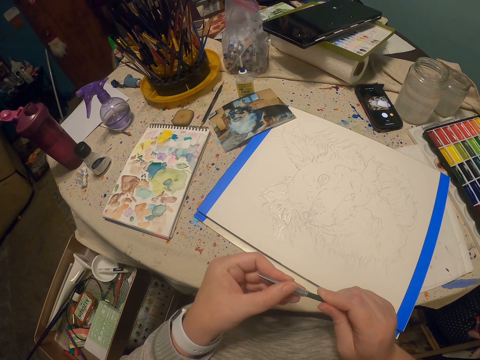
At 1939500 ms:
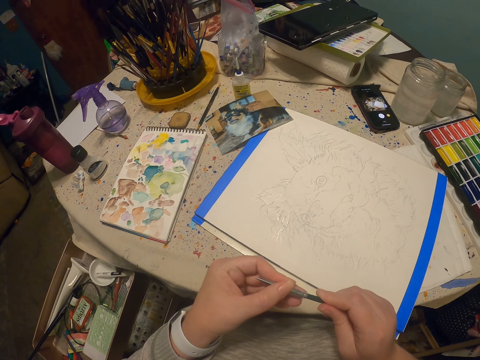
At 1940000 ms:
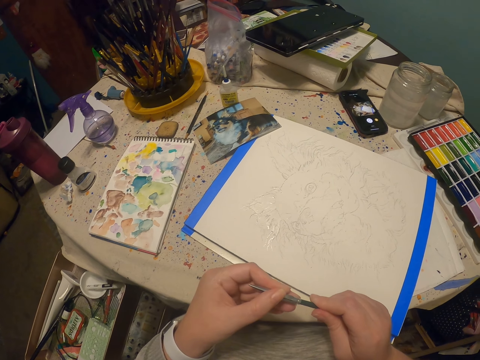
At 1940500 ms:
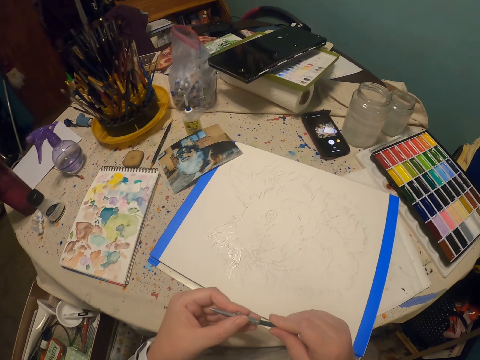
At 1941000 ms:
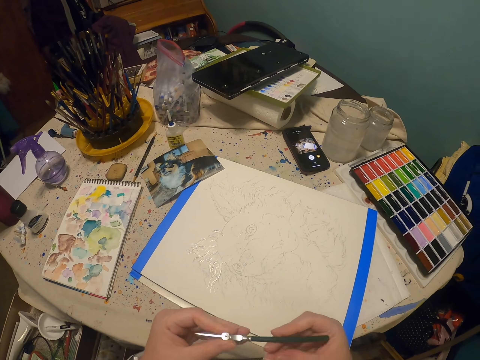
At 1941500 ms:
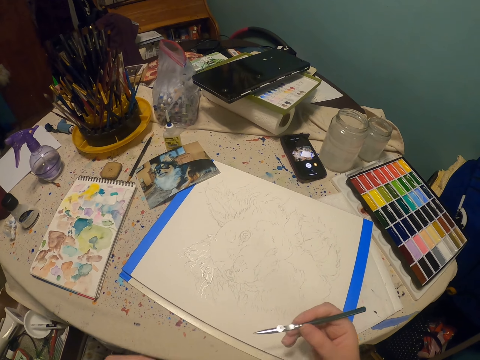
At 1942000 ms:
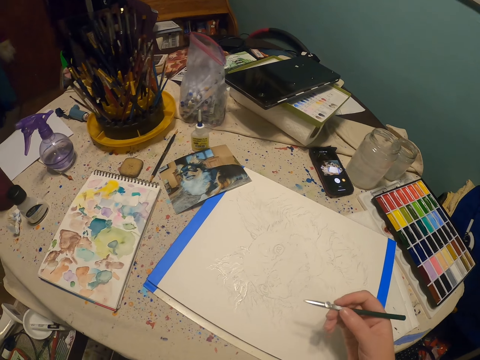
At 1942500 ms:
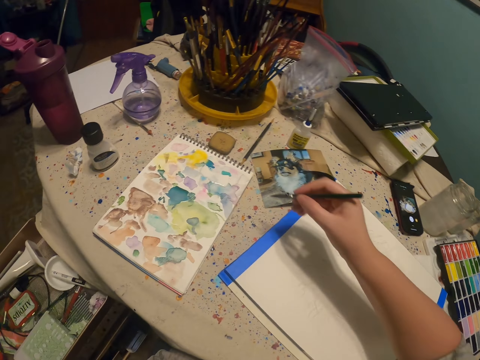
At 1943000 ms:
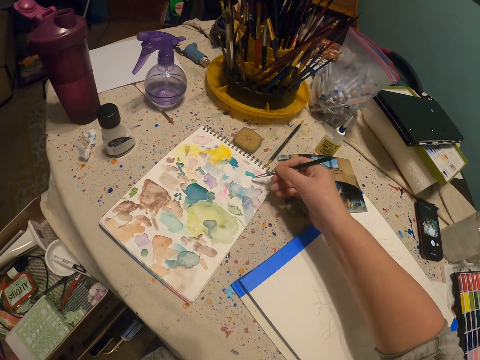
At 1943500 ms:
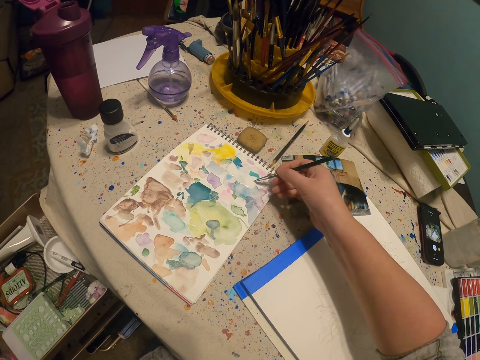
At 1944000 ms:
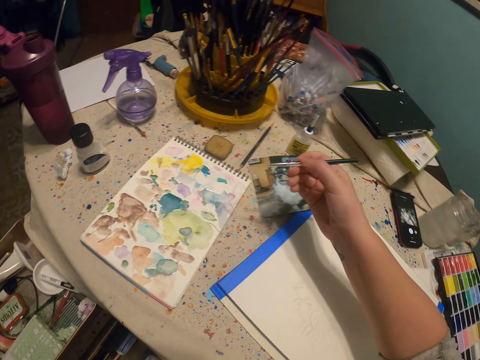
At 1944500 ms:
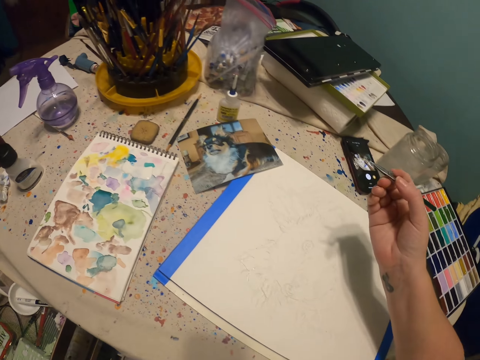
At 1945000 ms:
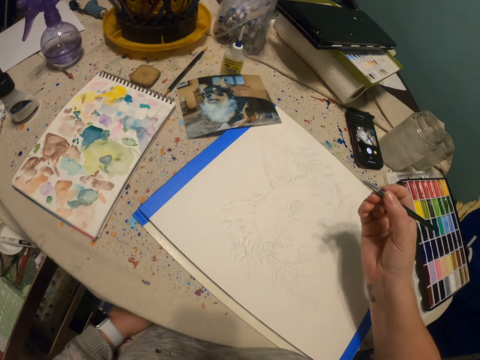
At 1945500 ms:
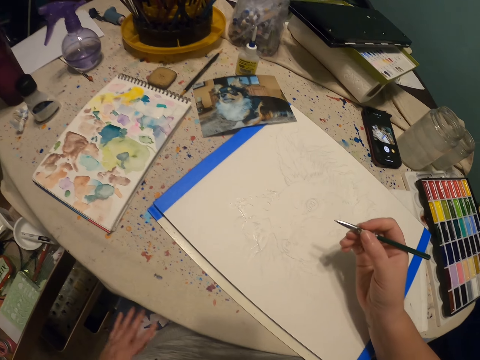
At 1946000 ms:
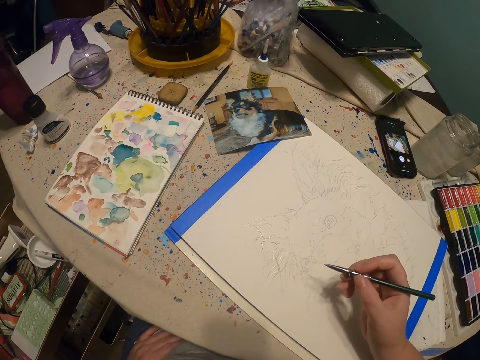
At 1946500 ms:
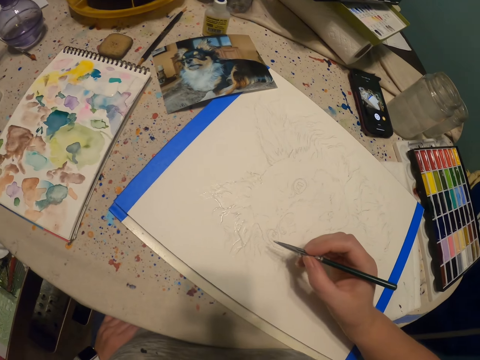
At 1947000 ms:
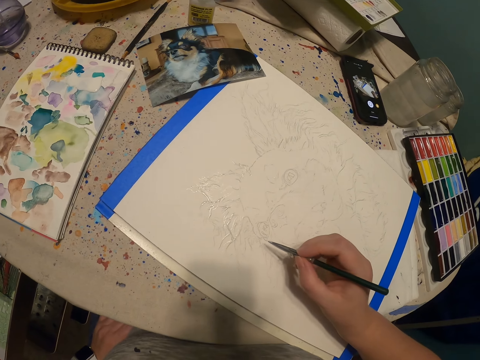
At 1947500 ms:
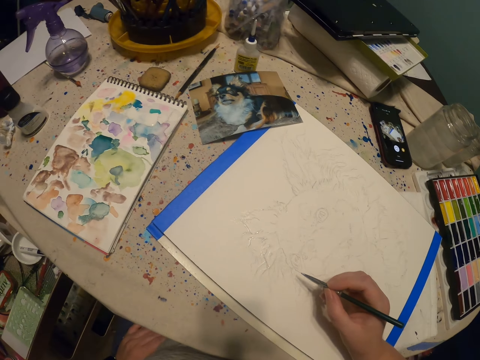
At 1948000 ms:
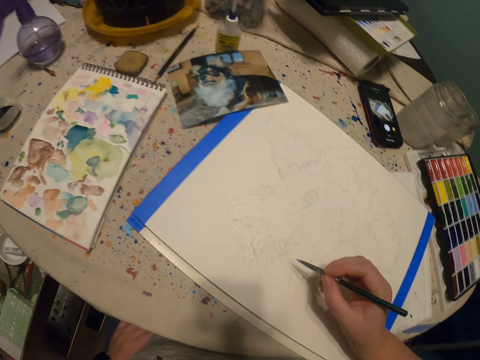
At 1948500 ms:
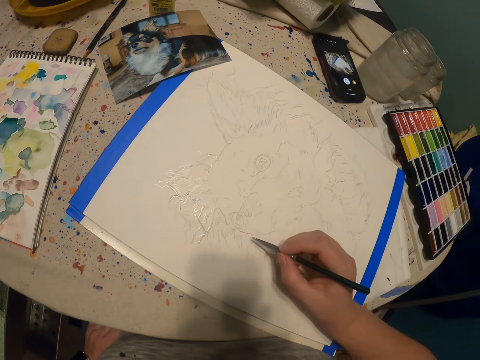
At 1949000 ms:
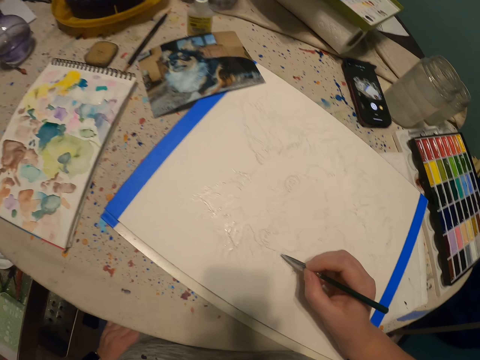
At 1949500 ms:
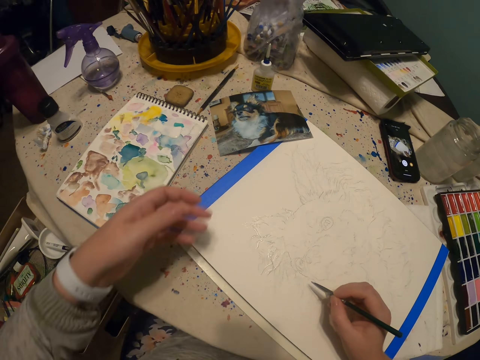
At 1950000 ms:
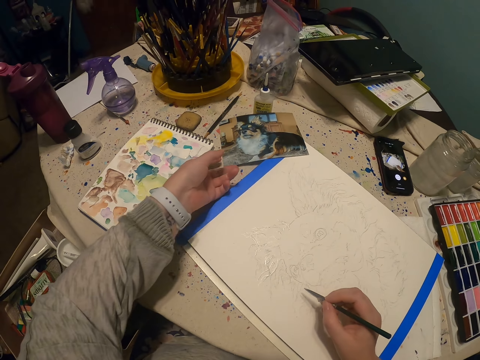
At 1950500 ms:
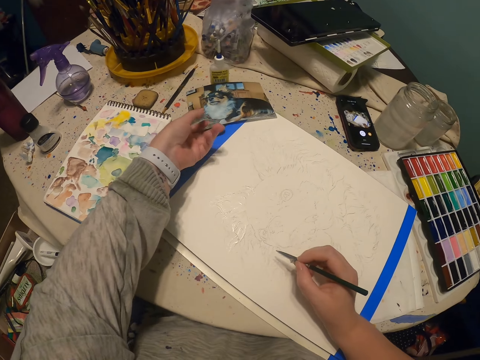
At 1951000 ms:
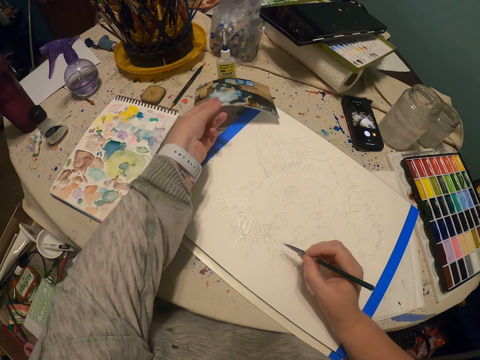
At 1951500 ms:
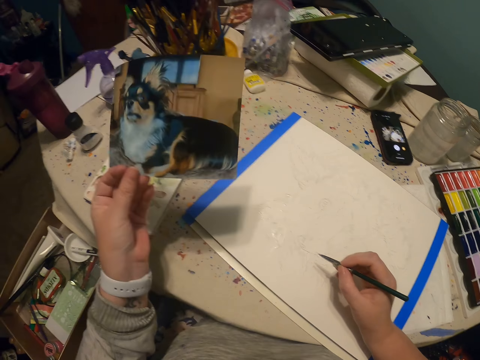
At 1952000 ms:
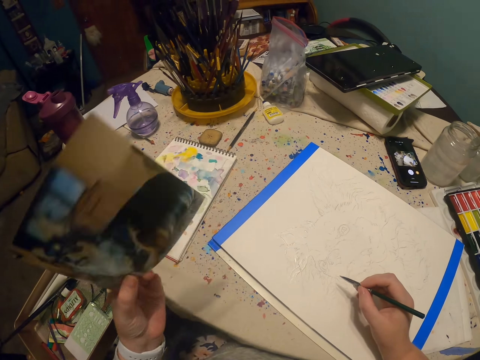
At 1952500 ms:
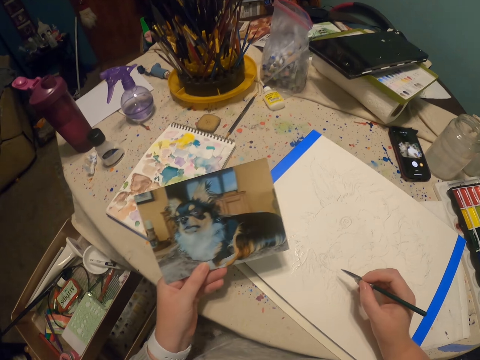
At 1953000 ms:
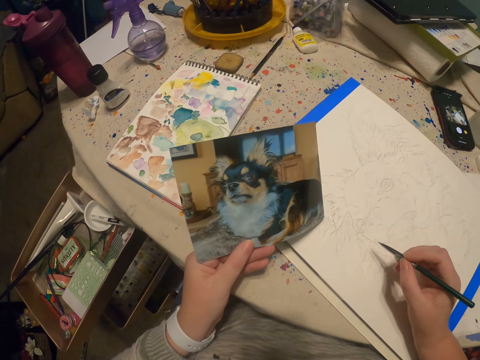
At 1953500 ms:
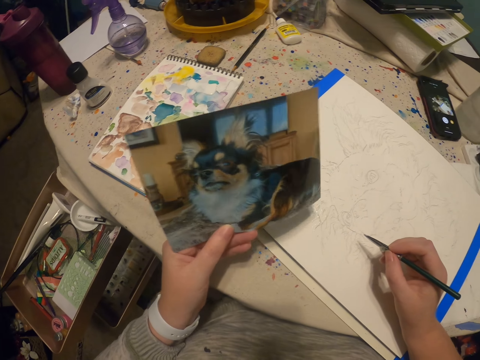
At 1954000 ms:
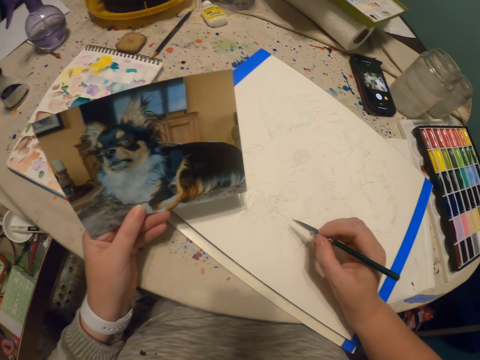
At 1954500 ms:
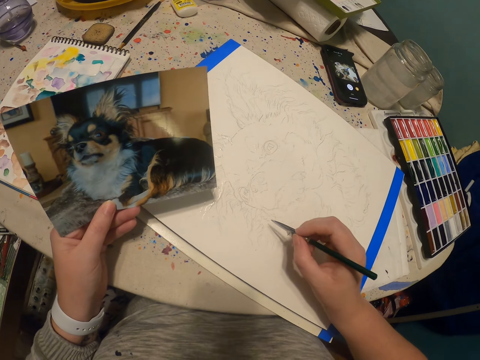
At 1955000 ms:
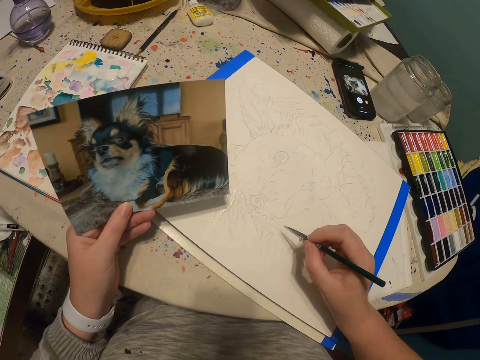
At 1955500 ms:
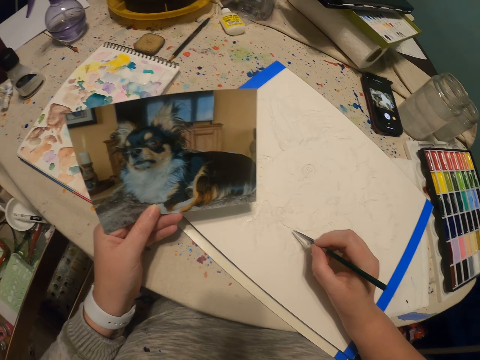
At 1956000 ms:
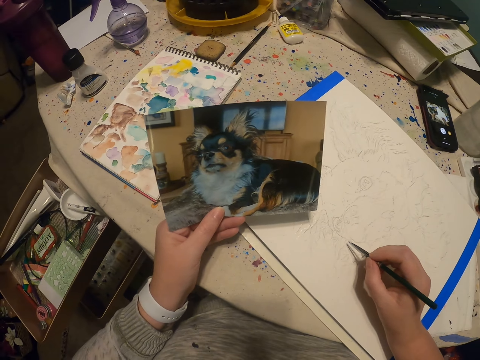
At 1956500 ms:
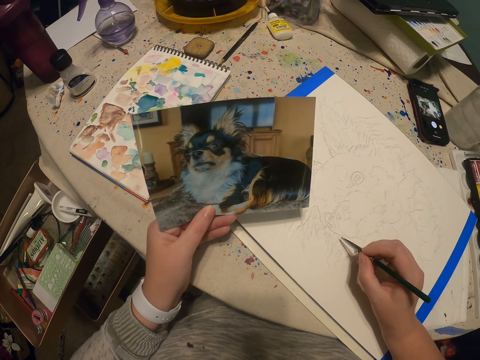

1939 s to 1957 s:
The camera wearer scoops paint with a paint pen. They put ink on the tube. They draw a picture of a dog. They pick up the picture of the dog on a table. They draw the picture of the dog.

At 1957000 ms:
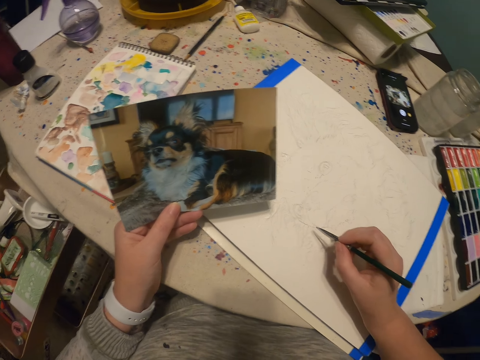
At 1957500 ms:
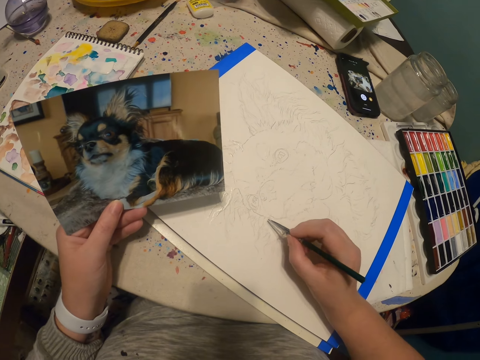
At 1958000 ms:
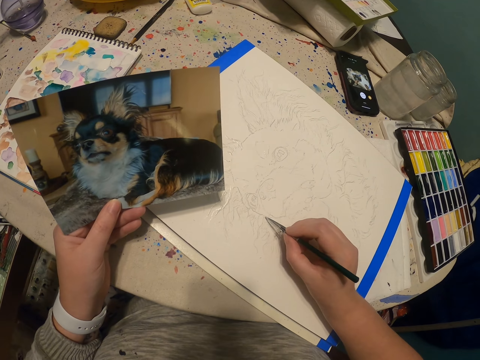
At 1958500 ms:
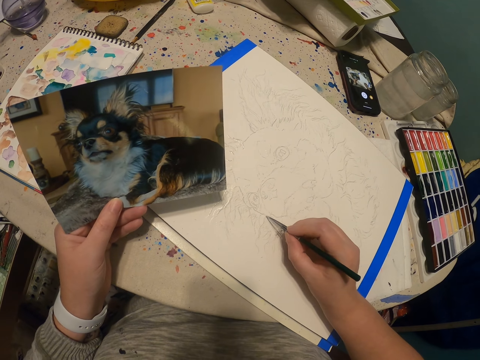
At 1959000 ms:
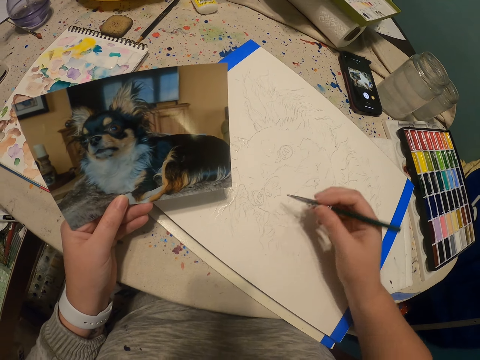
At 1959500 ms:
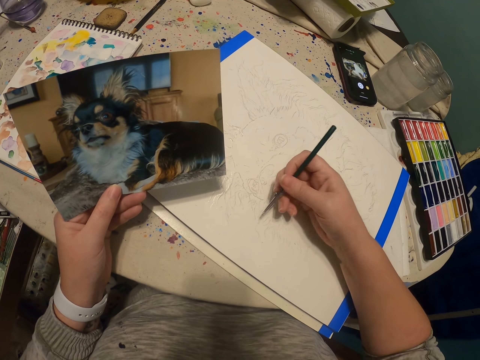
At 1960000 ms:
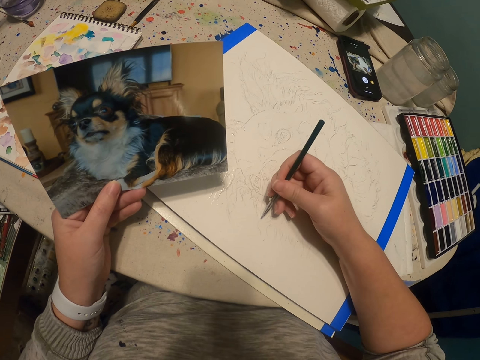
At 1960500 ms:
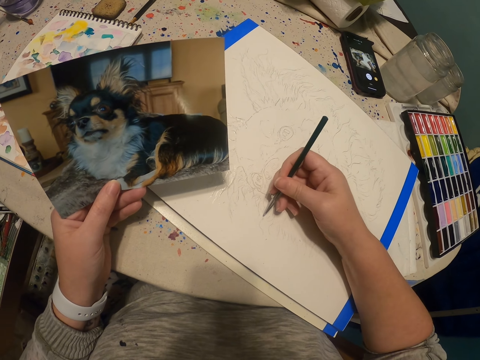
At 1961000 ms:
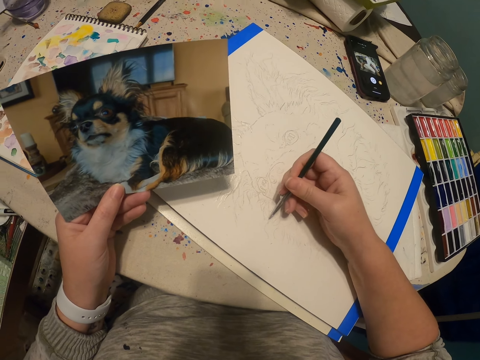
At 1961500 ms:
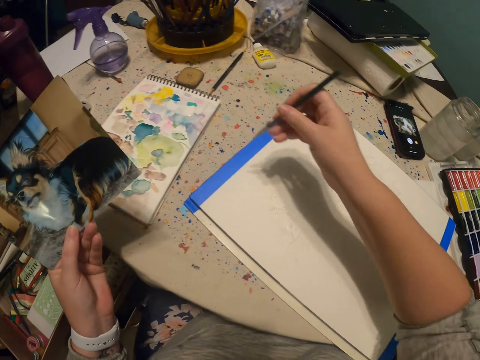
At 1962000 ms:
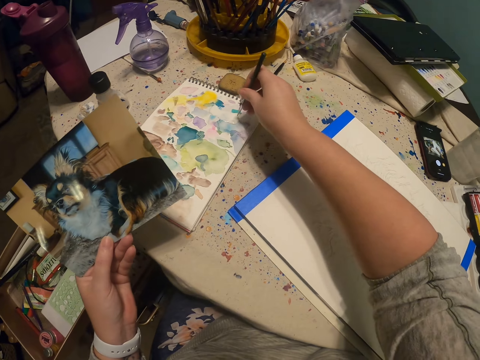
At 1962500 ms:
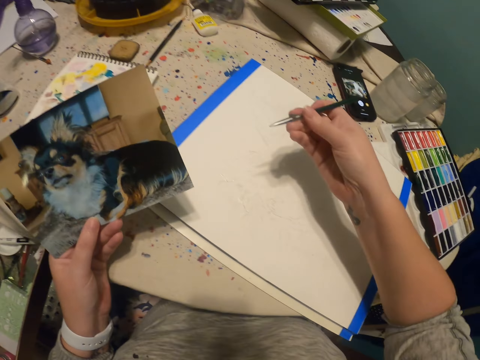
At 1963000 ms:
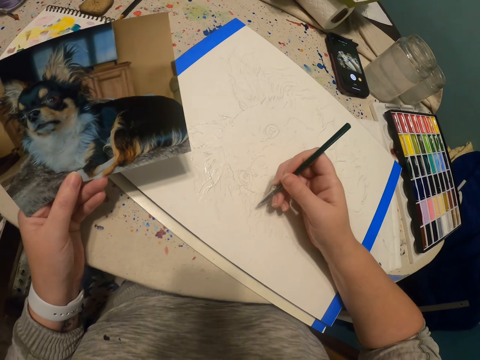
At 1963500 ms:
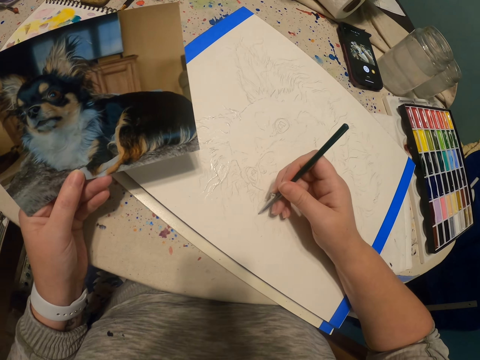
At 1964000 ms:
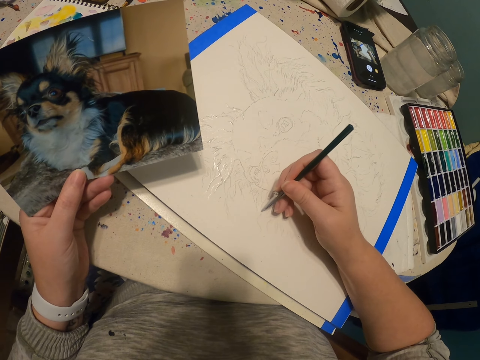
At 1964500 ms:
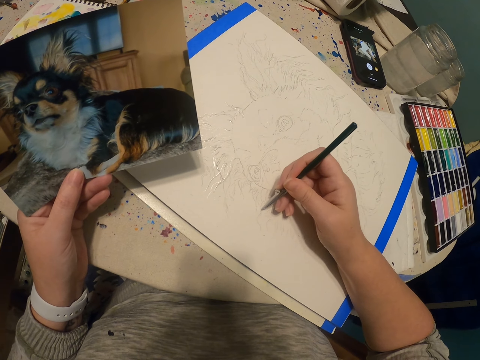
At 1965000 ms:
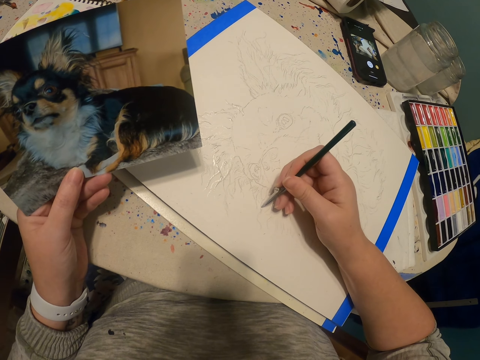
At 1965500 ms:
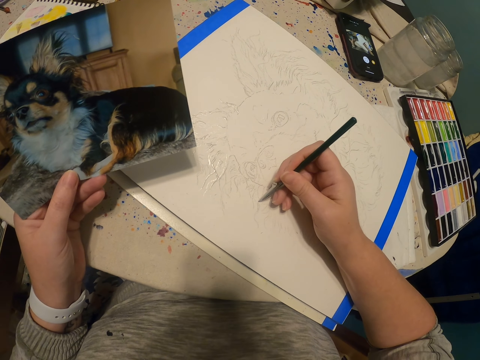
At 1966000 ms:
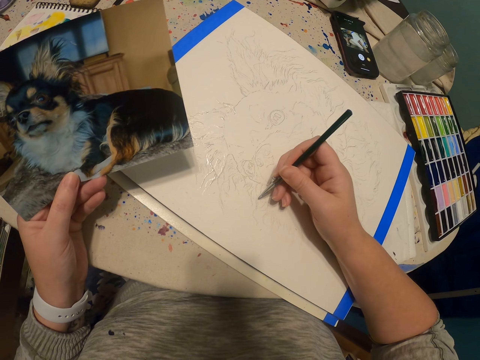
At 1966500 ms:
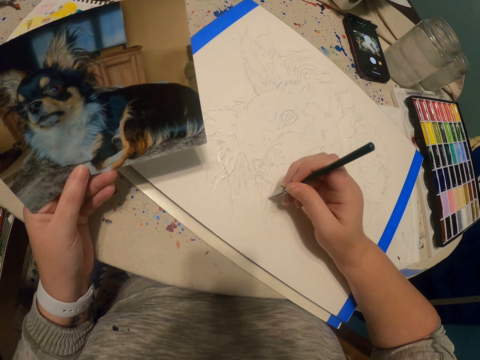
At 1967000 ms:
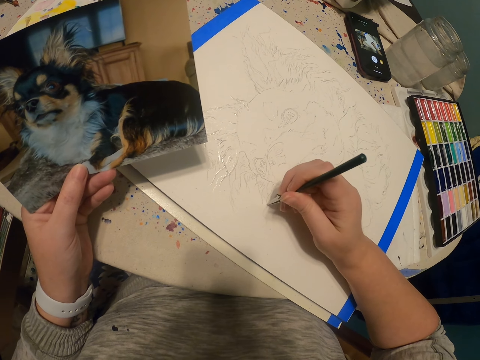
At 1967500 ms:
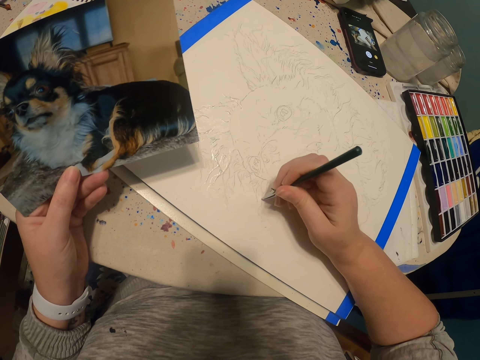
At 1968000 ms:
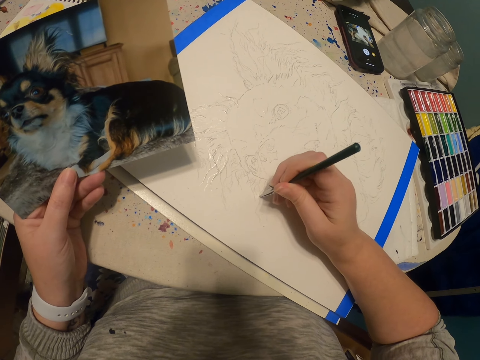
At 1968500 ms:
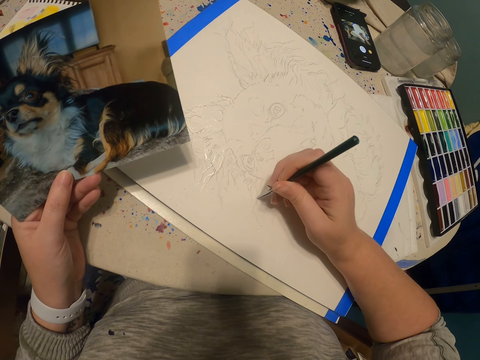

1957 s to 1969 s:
The camera wearer paints a sketch with a paint pen. They scoop paint with the paint pen. They put ink on the tube. They paint the sketch of a dog with the paint pen.
